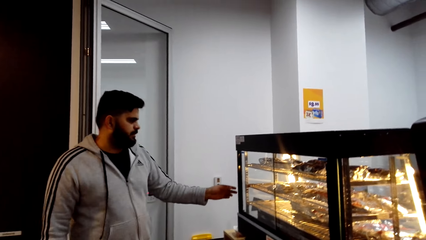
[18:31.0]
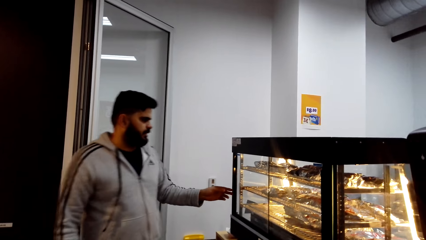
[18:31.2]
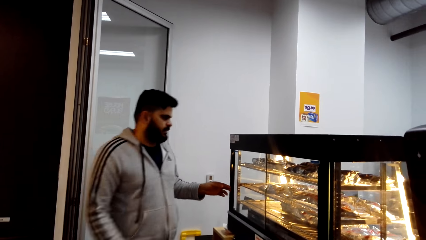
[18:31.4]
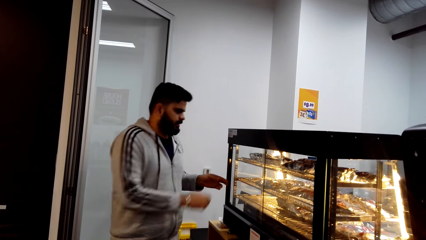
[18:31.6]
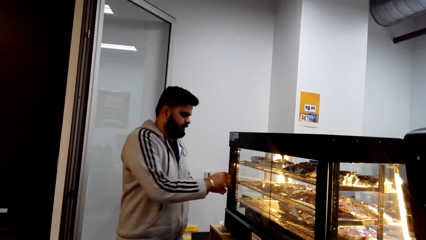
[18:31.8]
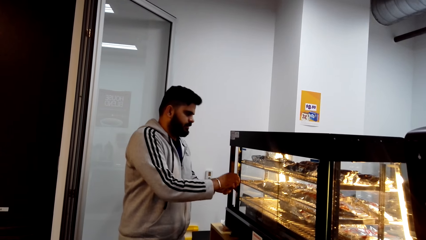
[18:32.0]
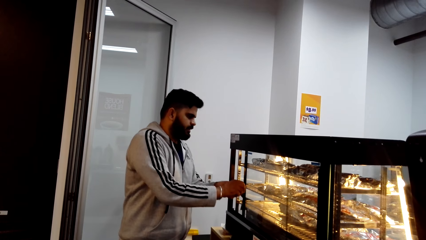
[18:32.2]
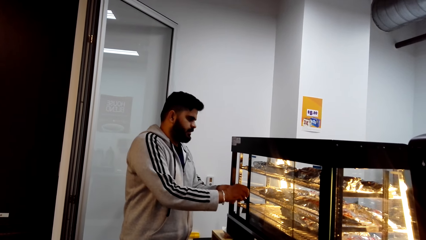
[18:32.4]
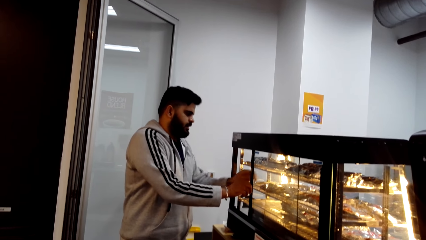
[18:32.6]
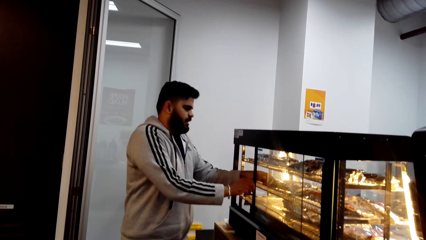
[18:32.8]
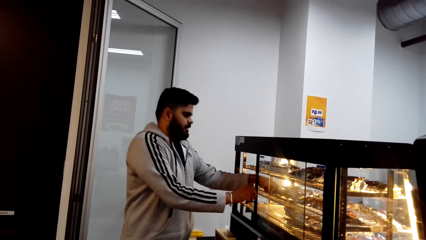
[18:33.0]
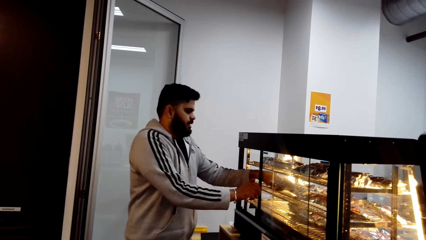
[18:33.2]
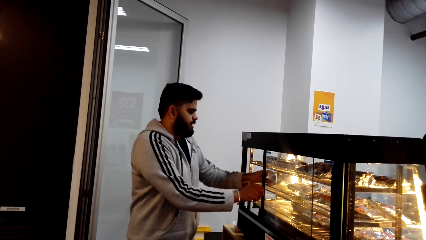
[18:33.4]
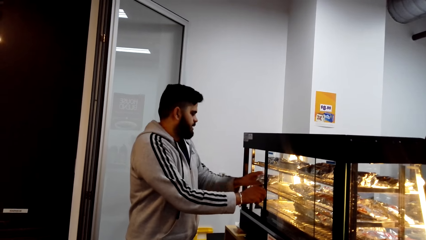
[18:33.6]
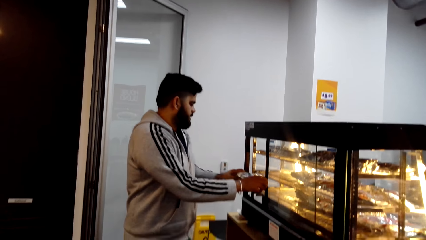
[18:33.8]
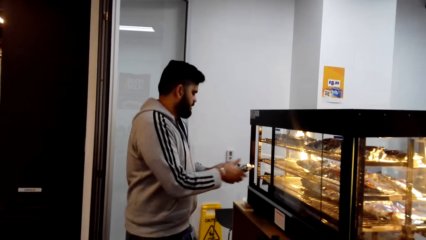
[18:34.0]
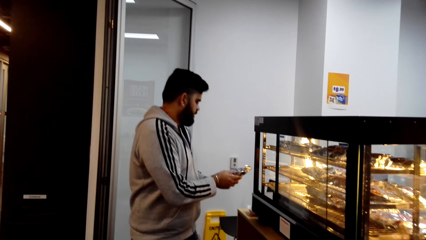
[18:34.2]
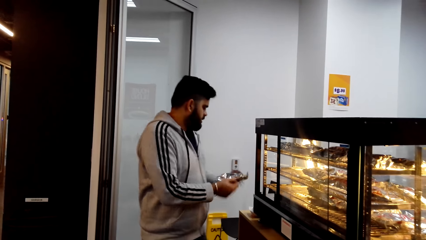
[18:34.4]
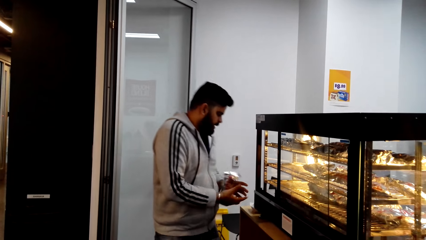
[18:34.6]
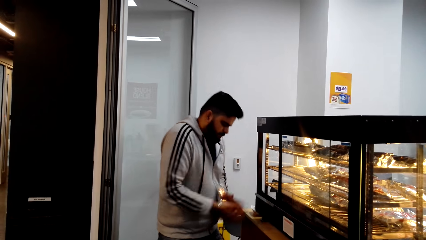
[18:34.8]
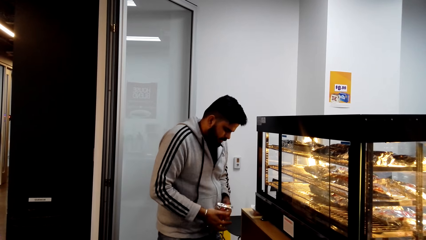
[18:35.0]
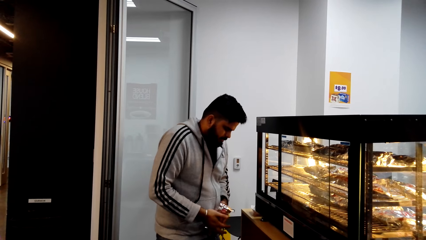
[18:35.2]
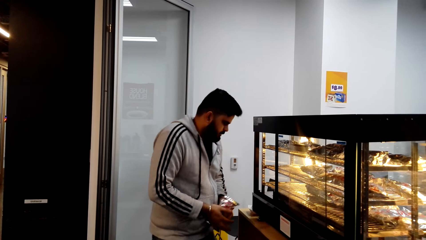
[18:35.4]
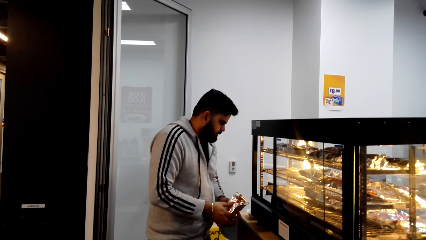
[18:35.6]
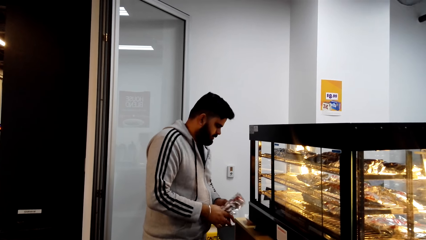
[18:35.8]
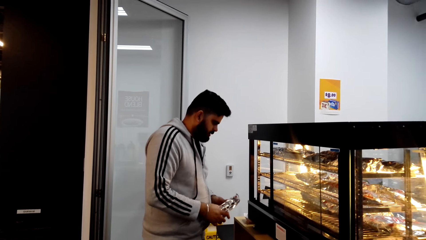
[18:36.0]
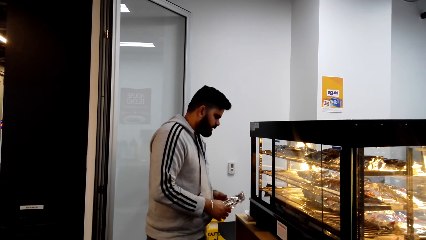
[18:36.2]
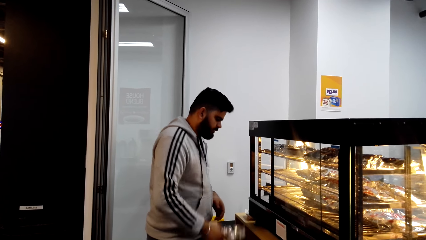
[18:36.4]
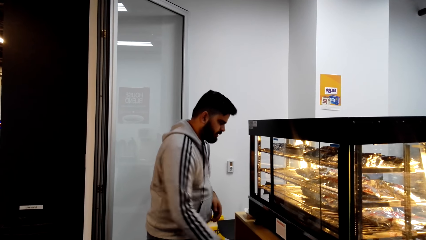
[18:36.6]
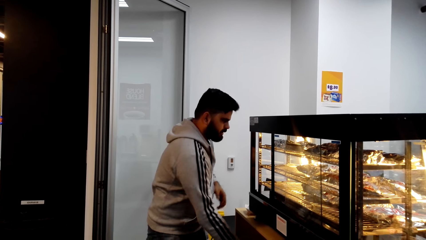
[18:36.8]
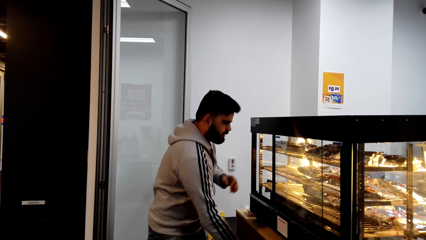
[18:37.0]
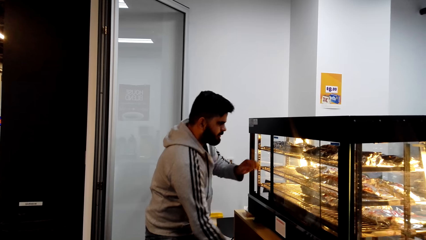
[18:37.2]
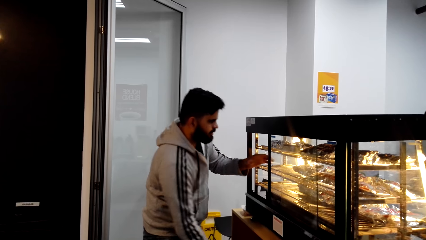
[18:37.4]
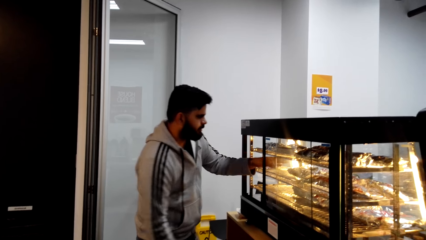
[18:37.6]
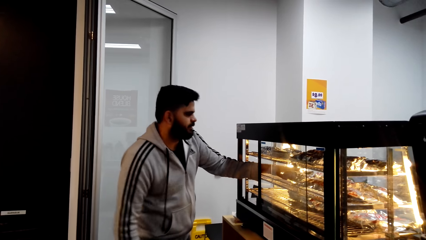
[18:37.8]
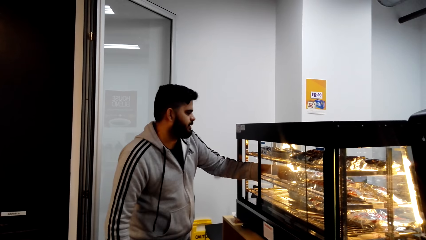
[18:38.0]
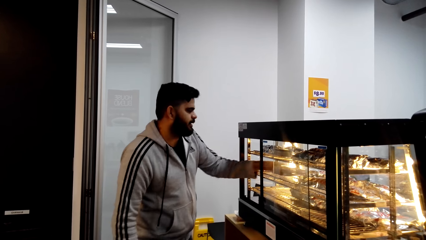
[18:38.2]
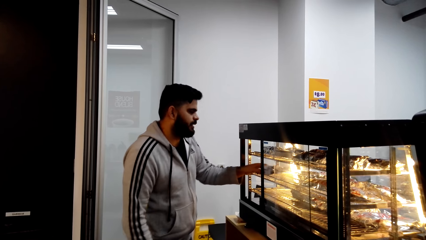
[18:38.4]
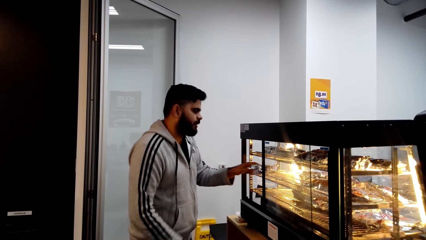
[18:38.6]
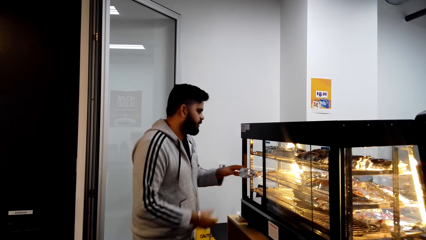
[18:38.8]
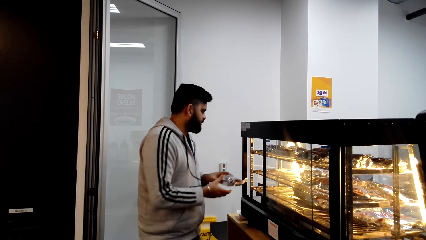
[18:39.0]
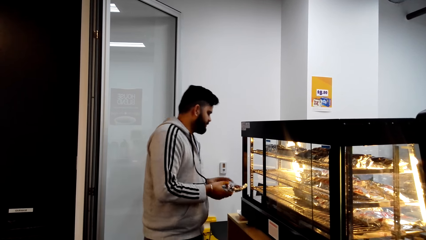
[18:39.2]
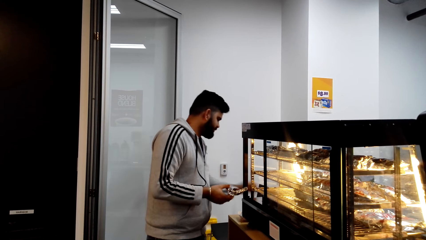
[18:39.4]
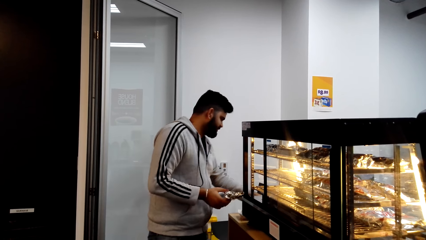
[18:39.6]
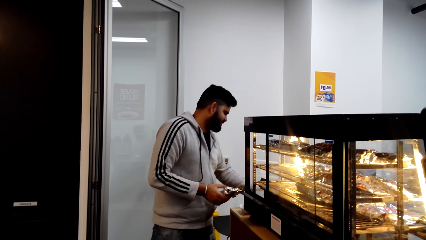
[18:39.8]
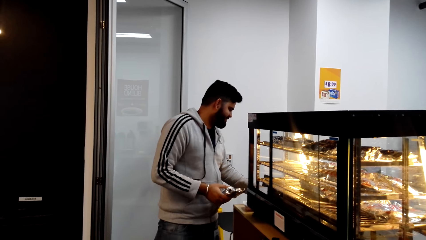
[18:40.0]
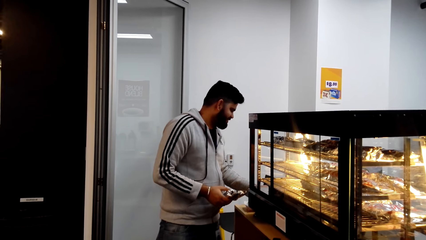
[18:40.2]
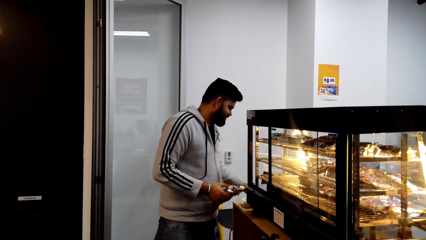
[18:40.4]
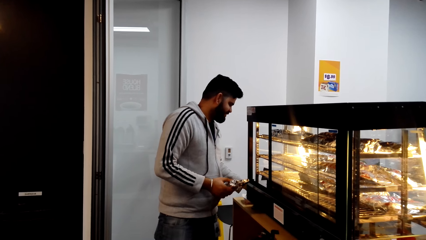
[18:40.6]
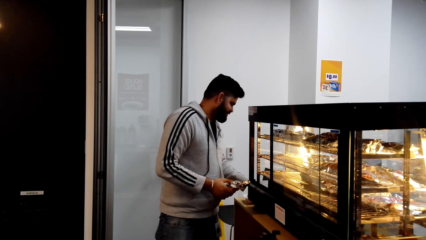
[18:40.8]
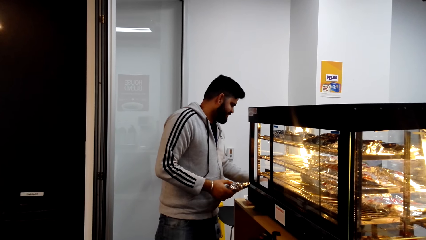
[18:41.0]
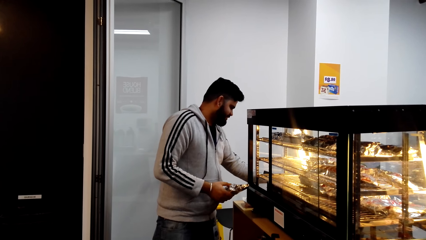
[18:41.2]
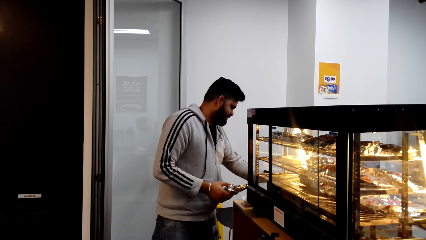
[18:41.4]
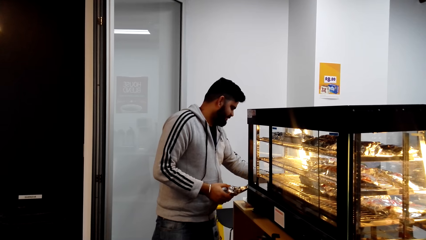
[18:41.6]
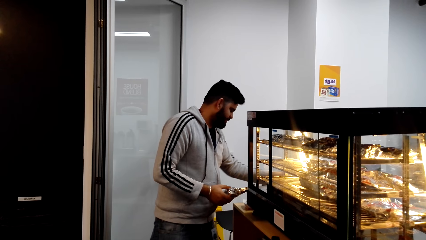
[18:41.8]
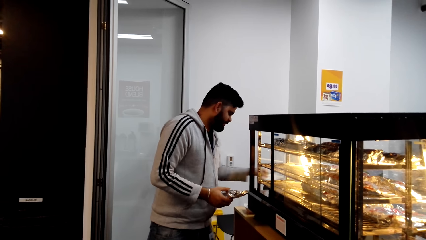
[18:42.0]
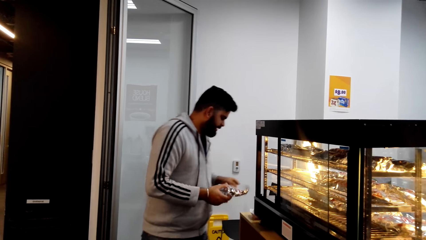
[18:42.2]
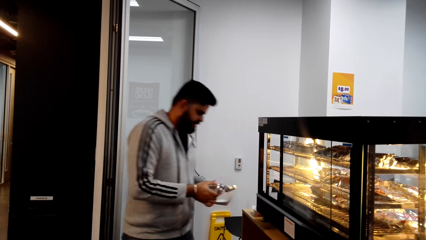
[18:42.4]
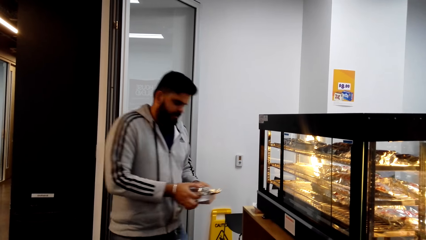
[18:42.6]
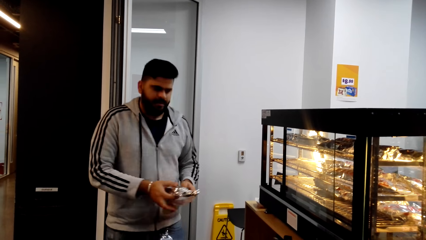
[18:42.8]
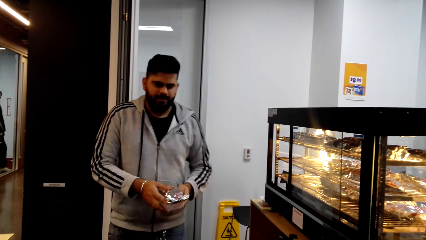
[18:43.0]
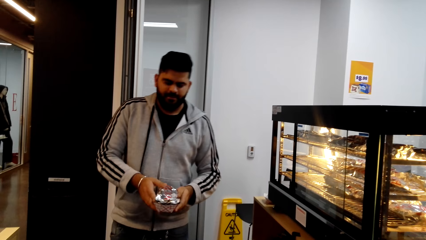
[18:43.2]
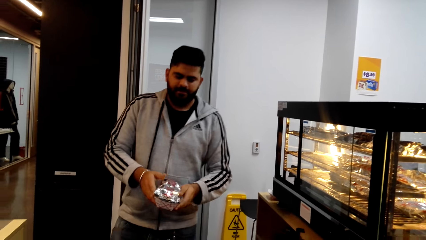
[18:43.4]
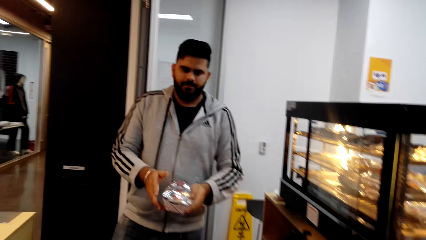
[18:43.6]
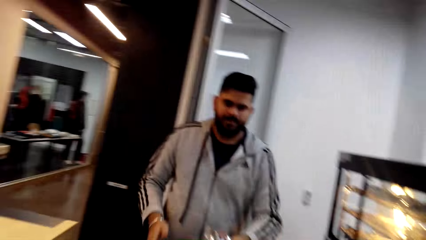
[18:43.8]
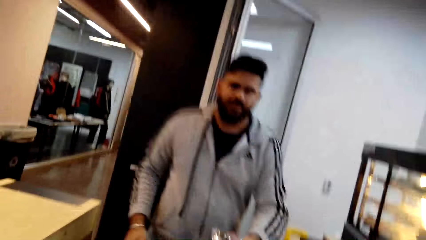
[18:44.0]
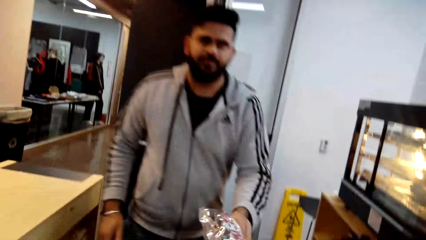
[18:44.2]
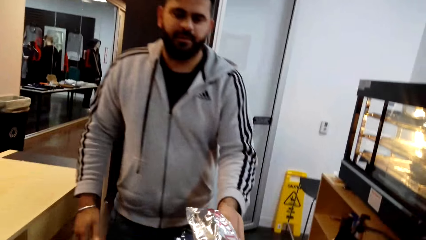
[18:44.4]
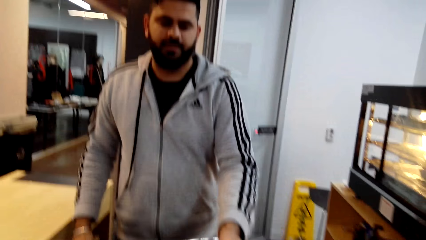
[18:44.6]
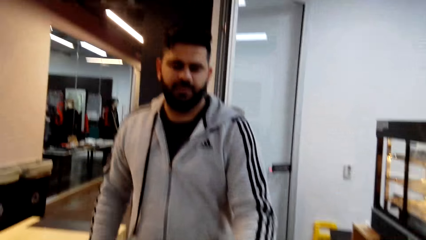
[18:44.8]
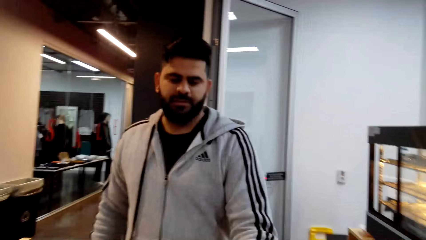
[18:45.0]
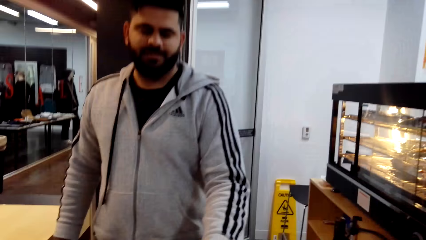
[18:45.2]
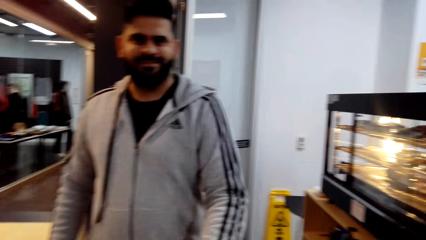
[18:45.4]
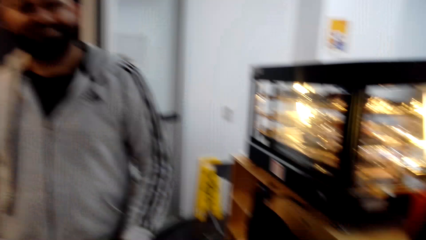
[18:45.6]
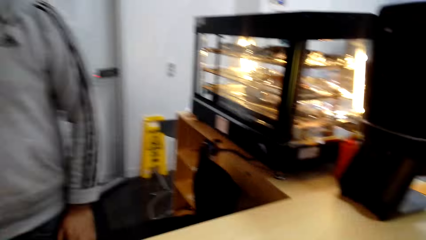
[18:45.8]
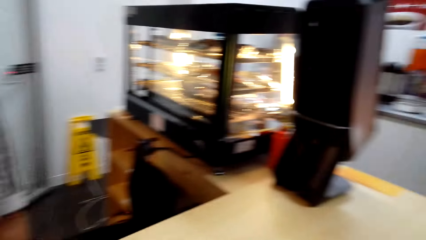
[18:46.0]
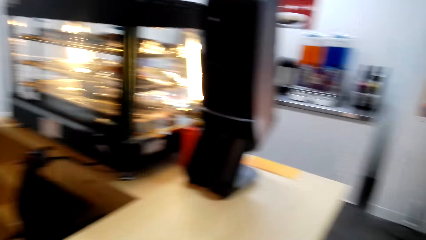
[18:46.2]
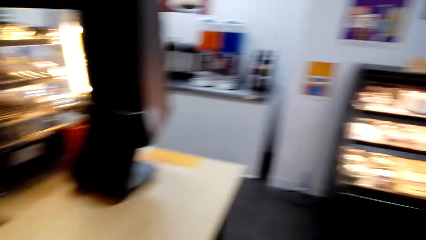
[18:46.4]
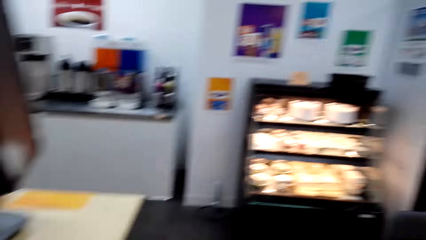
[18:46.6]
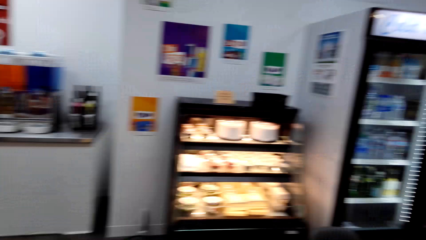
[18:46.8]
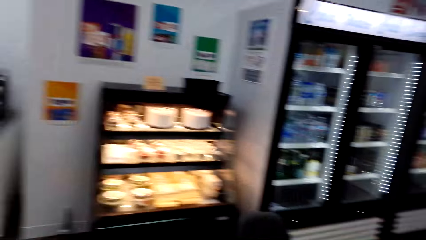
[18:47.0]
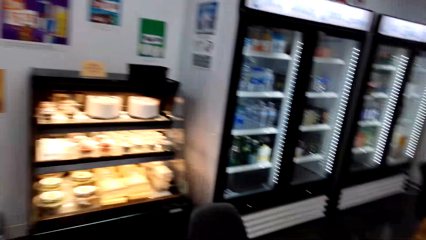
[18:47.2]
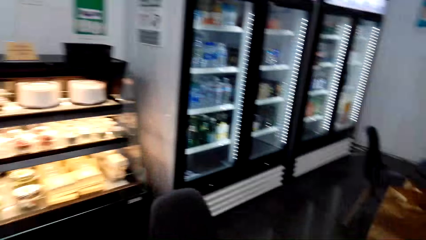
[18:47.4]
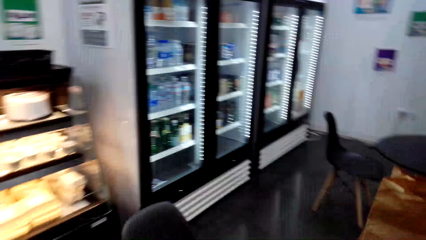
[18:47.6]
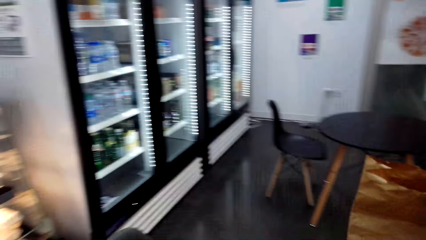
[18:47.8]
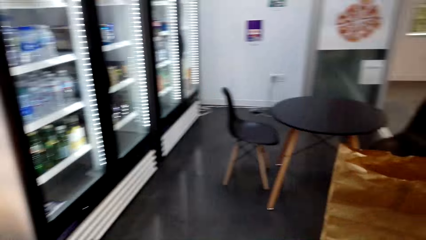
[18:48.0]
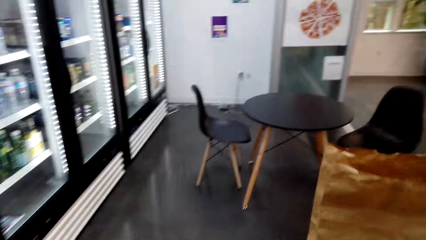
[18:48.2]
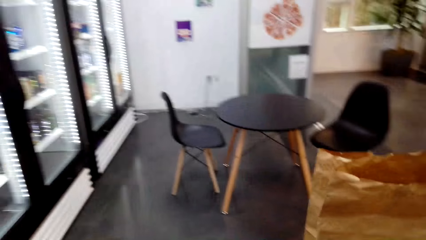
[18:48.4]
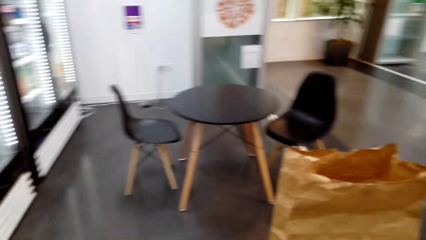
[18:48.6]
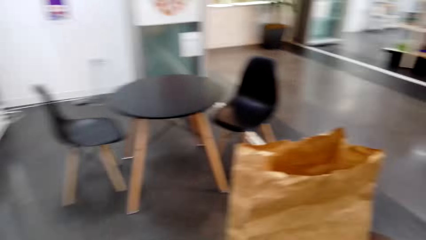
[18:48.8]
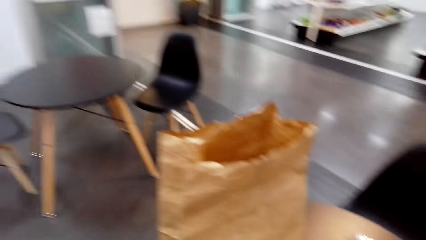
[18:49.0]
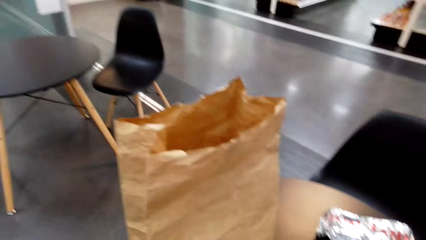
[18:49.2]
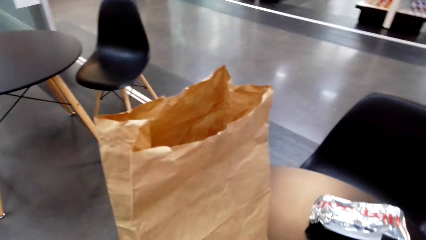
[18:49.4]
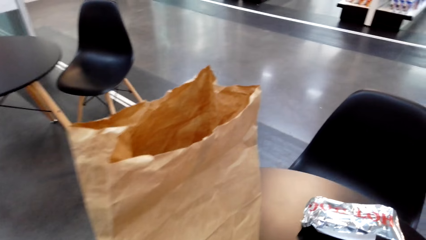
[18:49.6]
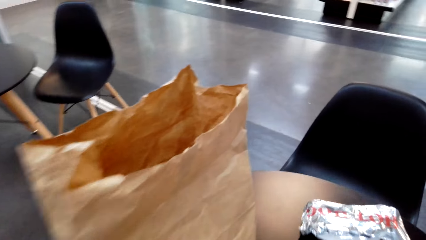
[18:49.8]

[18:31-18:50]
The man opens the food display case. The man takes out some food from the display case. The man puts the food under the counter top. The man takes out some food from the display case. The man picks up a paper plate from the counter. The man puts the food in the paper plate. The man gives the camera wearer the food on the paper plate. The man walks towards the camera wearer. The man talks to the camera wearer. The camera wearer talks to the man. They walk towards the dining table.
